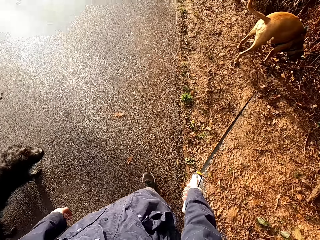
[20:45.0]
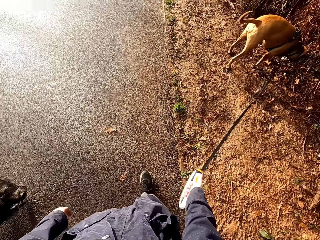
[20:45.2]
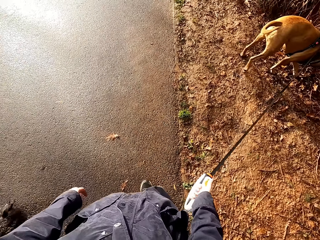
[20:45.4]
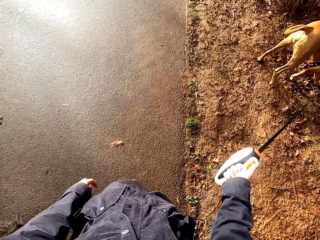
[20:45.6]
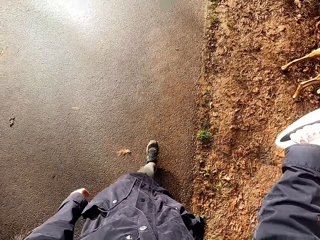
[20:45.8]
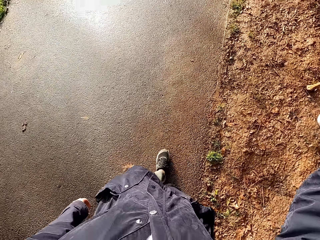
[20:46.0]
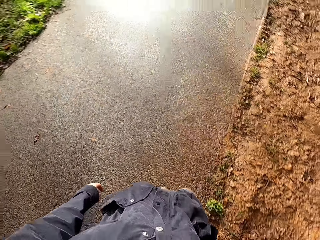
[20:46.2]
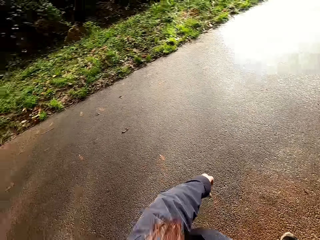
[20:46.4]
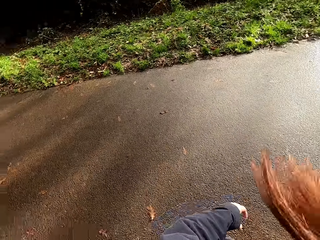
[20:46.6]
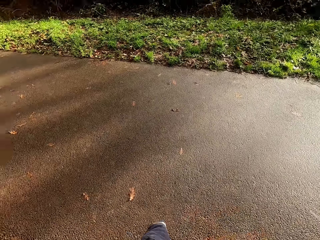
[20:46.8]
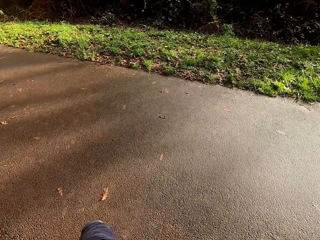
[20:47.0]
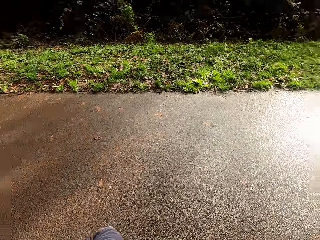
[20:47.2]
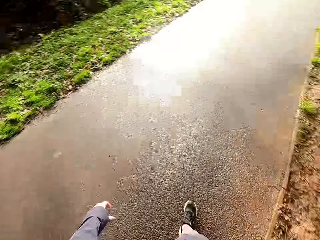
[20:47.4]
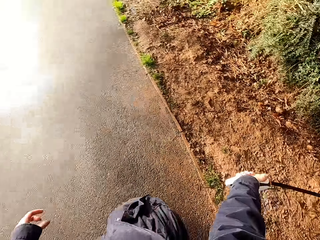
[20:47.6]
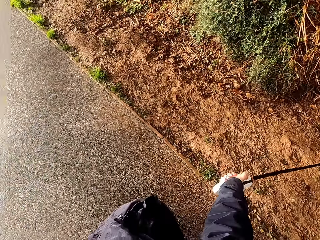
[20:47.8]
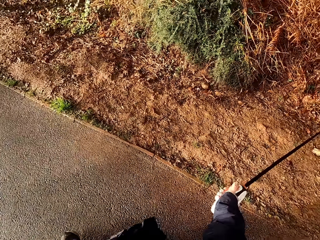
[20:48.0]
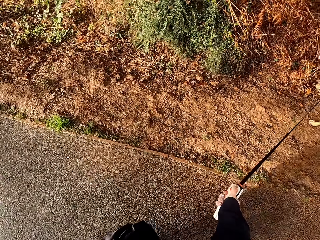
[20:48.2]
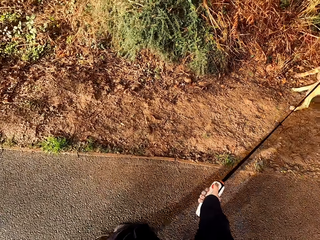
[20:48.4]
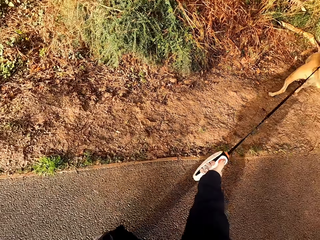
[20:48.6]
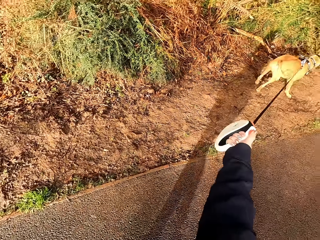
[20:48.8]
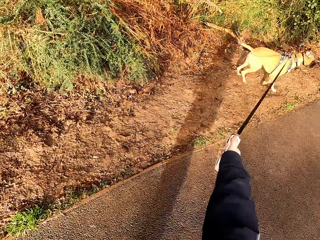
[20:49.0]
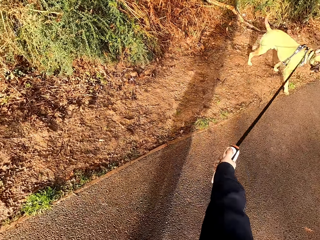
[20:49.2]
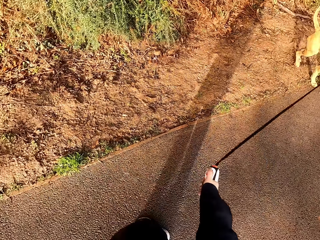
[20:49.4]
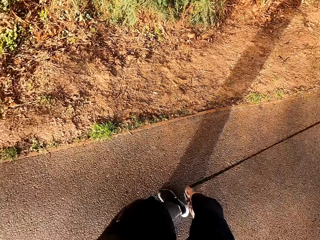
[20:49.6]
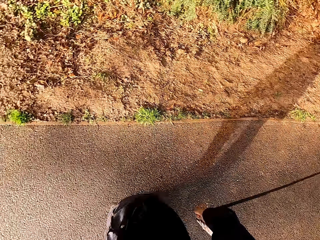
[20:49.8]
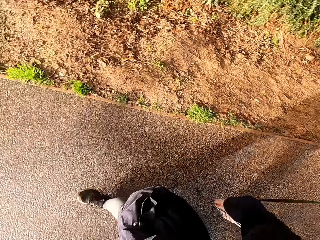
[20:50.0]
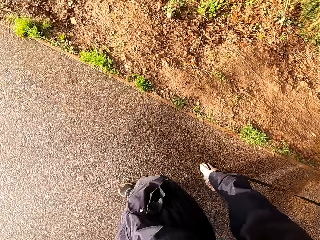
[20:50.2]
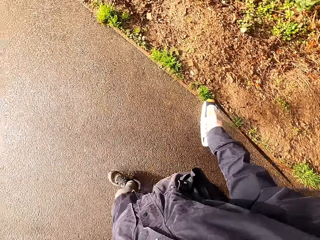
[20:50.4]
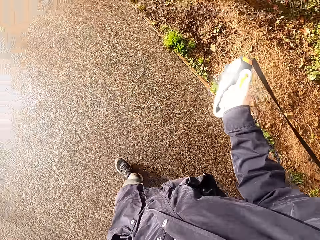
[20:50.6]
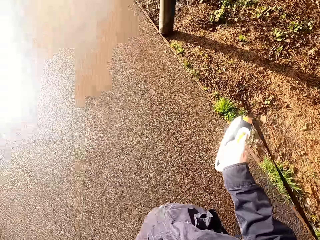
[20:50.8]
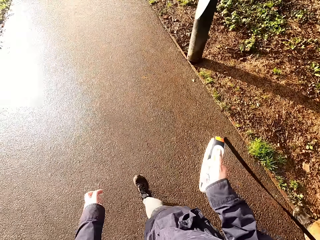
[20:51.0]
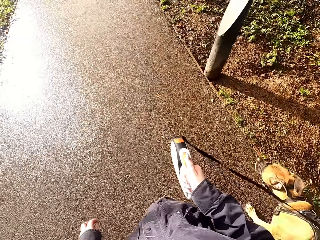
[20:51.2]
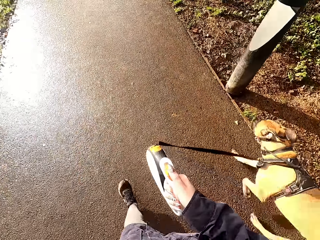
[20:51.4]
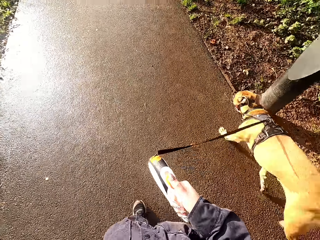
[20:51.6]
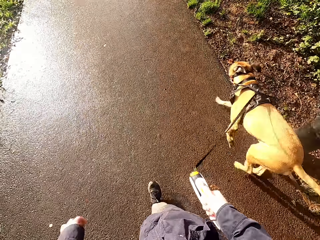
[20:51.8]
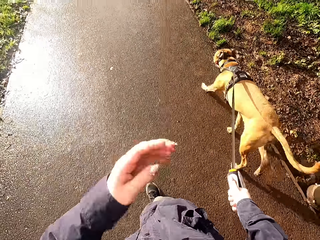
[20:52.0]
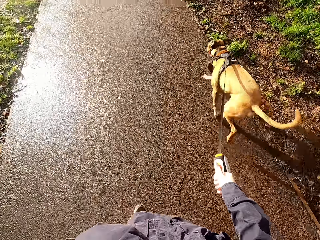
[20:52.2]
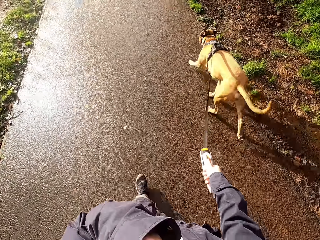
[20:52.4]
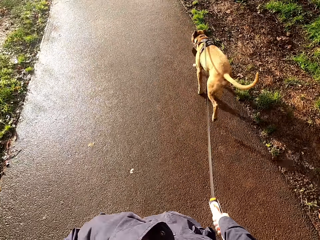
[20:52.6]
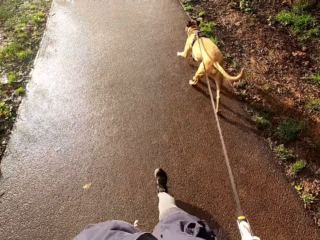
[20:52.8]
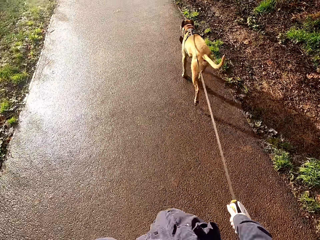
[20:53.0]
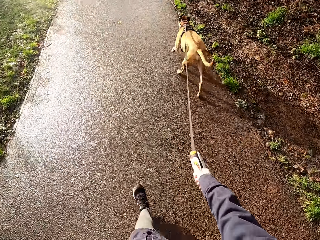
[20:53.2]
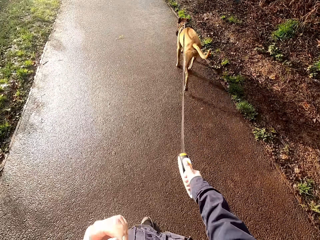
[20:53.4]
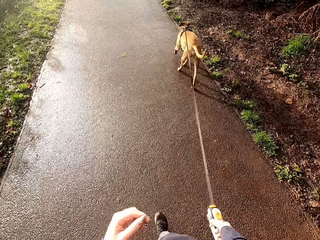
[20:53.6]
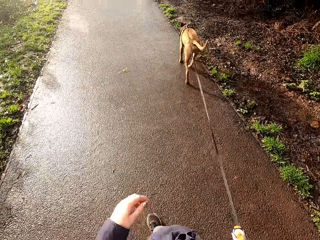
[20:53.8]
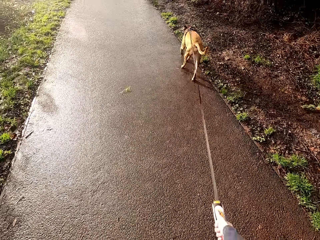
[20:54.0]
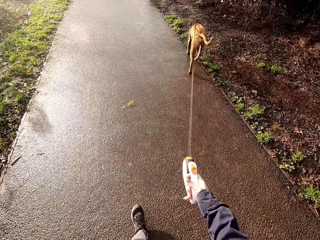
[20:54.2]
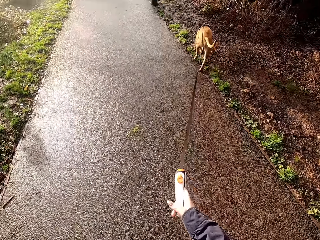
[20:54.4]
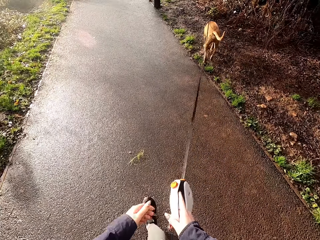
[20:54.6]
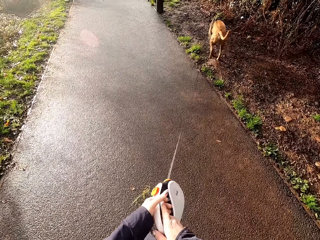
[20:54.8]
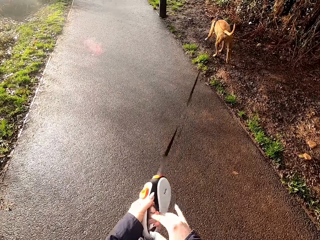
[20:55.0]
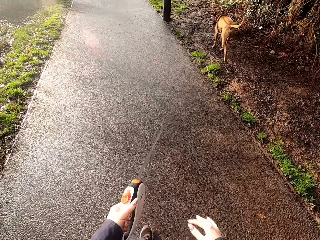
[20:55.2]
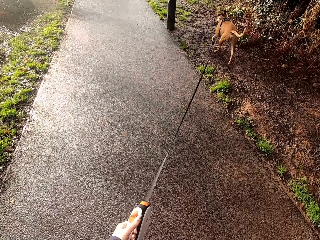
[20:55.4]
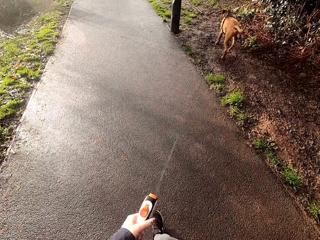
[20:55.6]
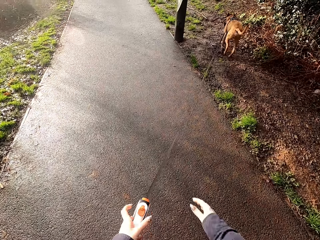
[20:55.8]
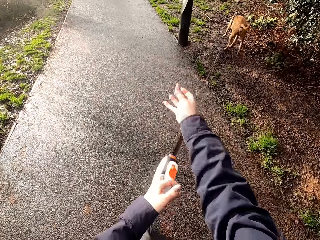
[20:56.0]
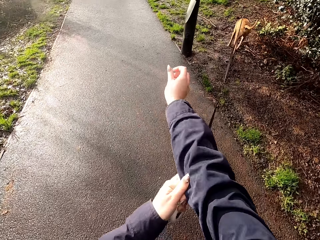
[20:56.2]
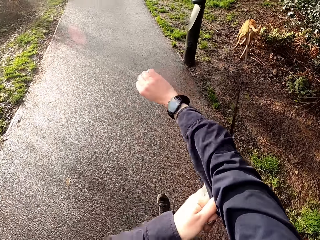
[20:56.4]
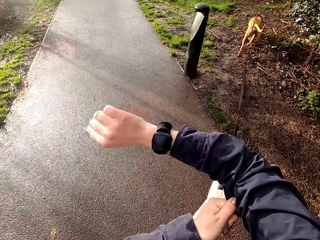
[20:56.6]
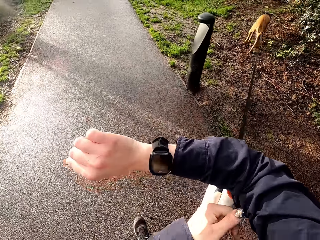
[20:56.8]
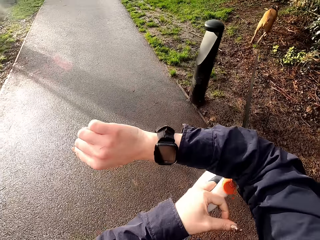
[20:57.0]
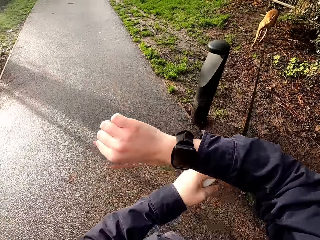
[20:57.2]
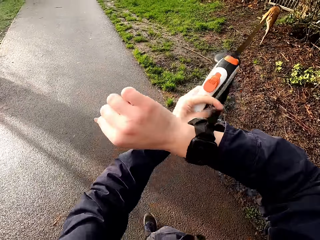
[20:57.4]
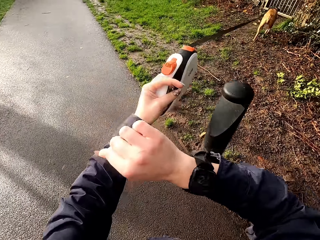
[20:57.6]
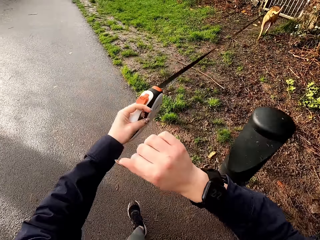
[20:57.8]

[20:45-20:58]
The camera wearer walks on the road with the dog. She pulls the dog leash. She touches her face with her left hand. She walks along the pathway. She passes the dog retractable leash from her right hand to her left hand. She adjusts her right hand sleeve with her left hand. She checks a wrist watch on her left wrist.

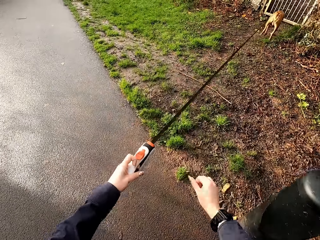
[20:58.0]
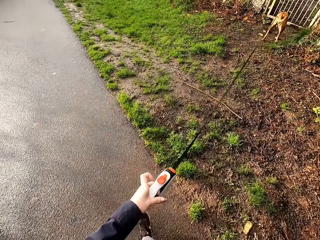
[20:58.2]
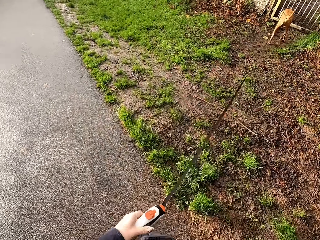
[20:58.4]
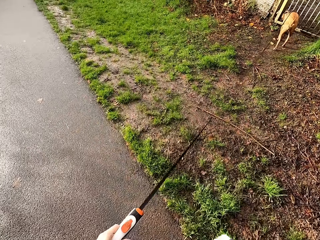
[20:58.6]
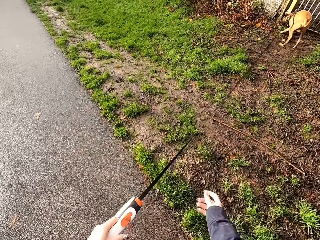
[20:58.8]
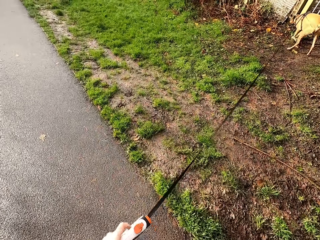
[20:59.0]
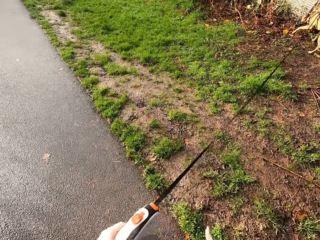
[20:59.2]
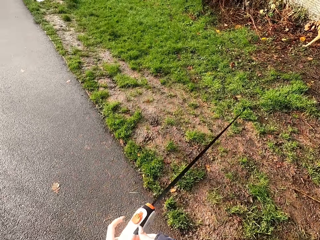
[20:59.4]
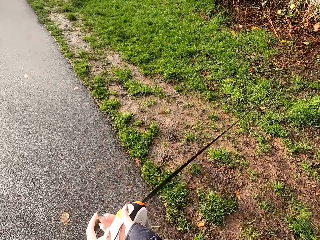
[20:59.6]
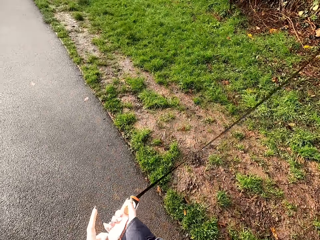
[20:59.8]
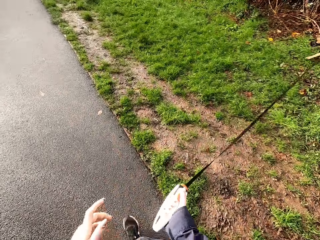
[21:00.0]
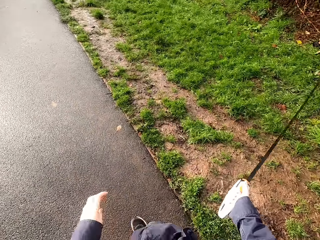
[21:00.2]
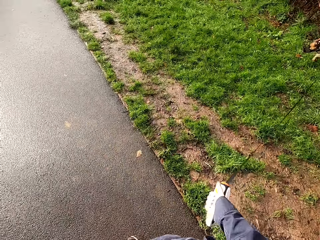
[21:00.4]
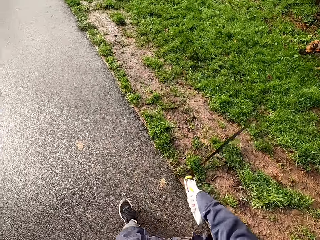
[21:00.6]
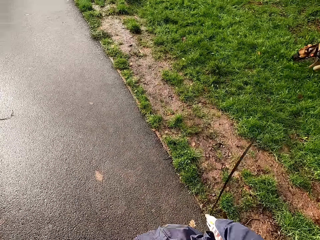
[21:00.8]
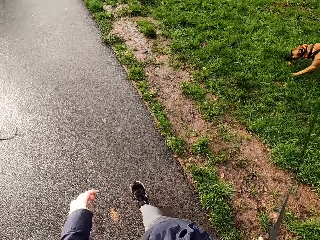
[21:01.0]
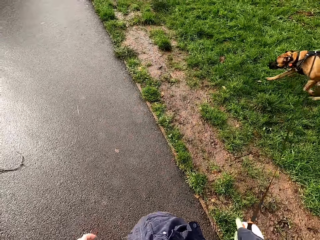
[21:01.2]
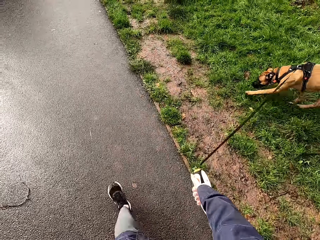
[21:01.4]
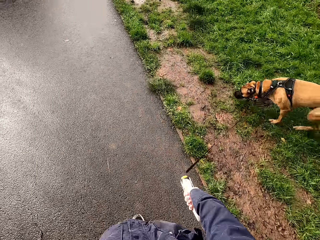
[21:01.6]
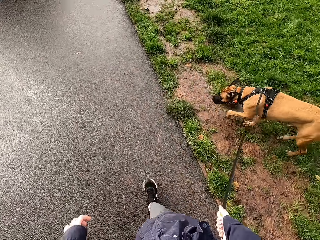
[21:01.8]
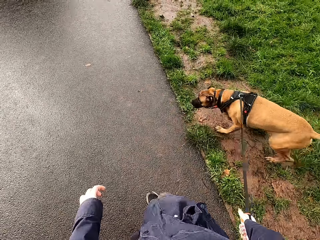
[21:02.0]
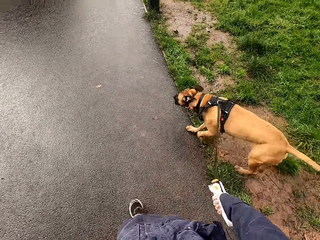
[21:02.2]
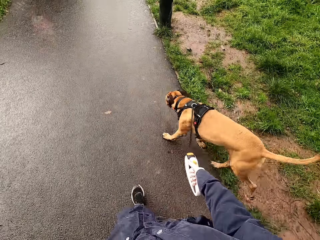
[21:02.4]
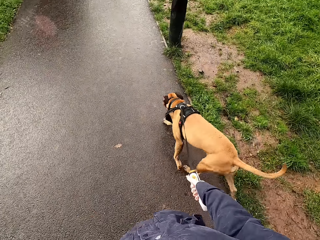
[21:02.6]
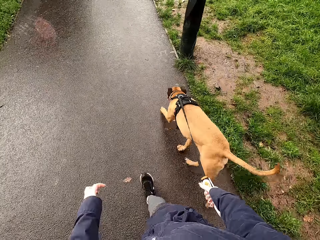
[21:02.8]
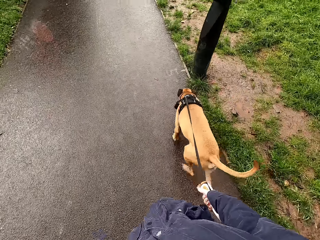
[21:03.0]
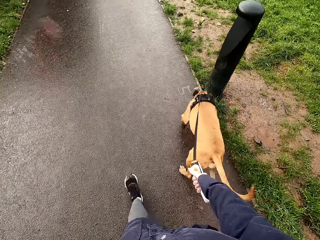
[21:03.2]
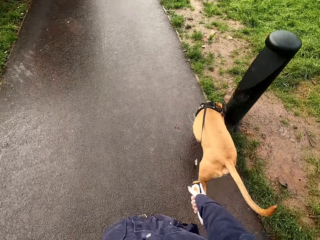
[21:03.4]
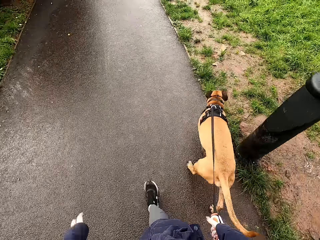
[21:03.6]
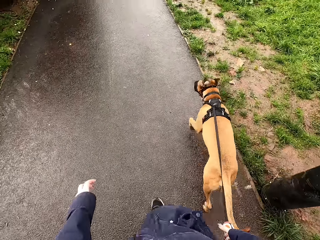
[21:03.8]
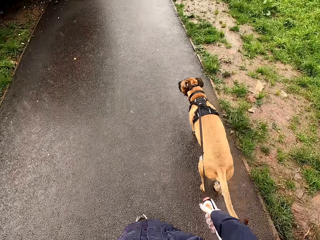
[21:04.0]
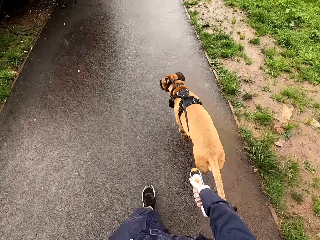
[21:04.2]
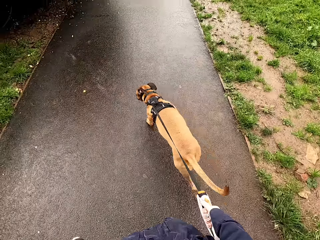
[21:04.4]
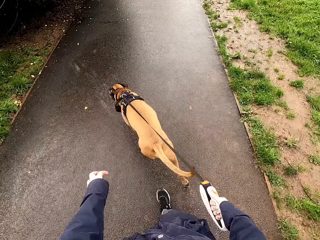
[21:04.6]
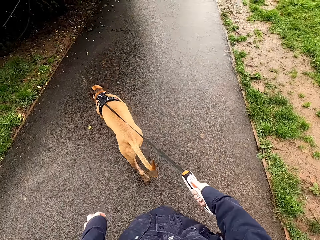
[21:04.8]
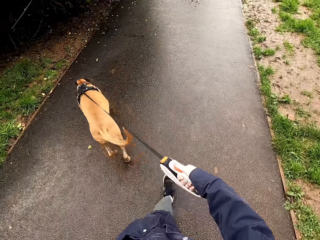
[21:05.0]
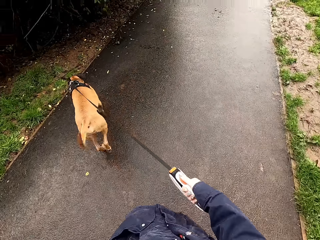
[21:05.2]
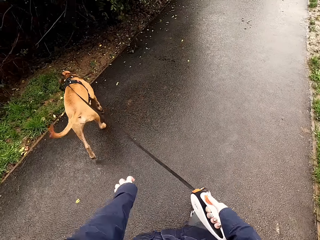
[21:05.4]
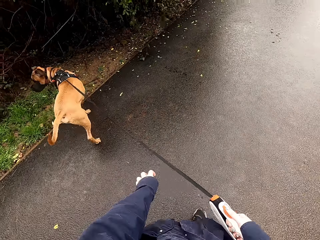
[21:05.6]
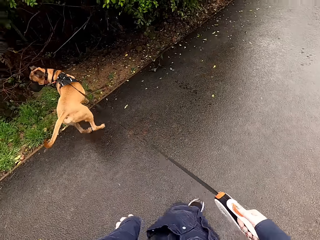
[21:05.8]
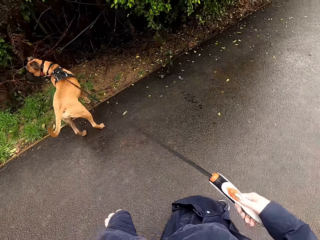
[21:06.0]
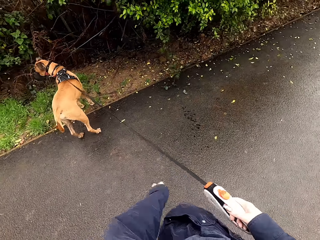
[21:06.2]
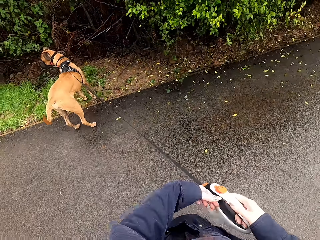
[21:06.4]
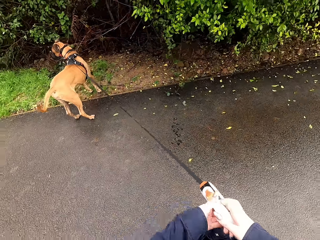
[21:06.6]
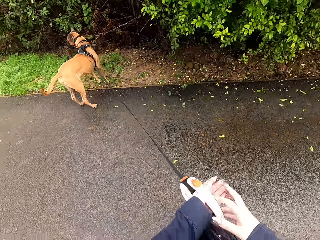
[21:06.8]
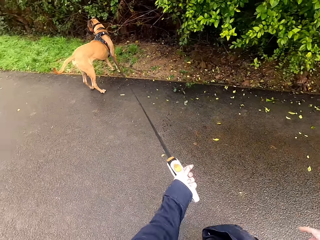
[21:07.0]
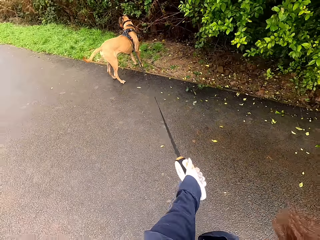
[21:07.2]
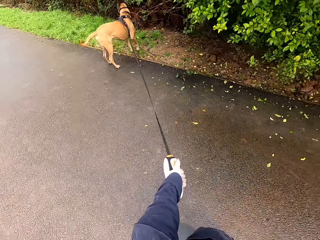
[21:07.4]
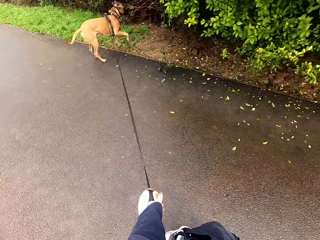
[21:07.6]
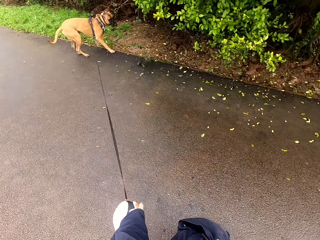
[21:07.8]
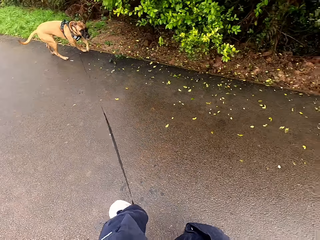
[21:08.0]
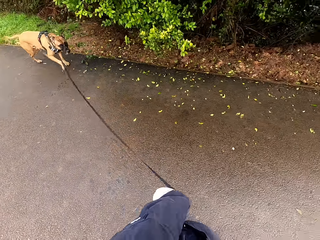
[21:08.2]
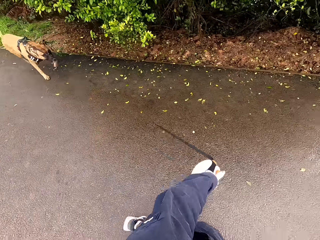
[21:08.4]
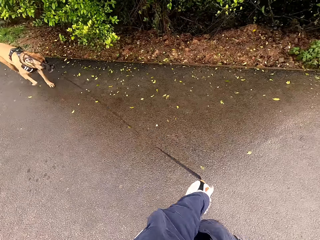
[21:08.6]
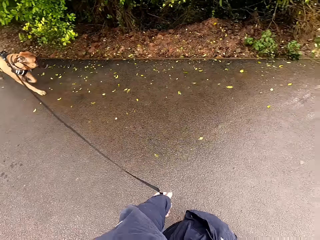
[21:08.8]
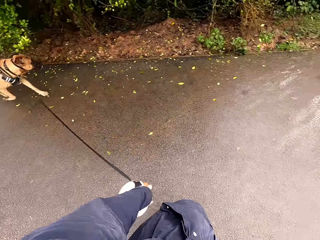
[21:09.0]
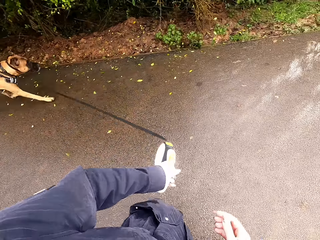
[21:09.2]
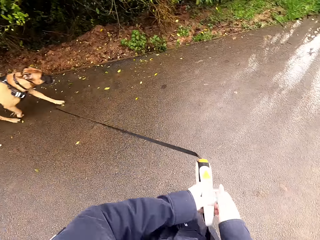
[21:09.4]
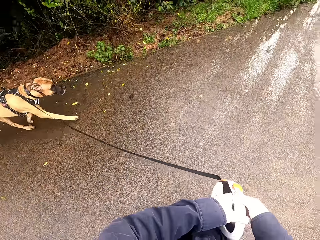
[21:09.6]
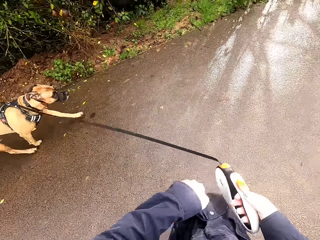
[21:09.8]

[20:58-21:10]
The camera wearer passes the dog retractable leash from her left hand to her right hand. She walks along the pathway. The dog sniffs around on the road. The camera wearer pulls the dog. She passes the dog retractable leash from her right hand to her left hand. She pulls the dog. She passes the dog retractable leash from her left hand to her right hand.
